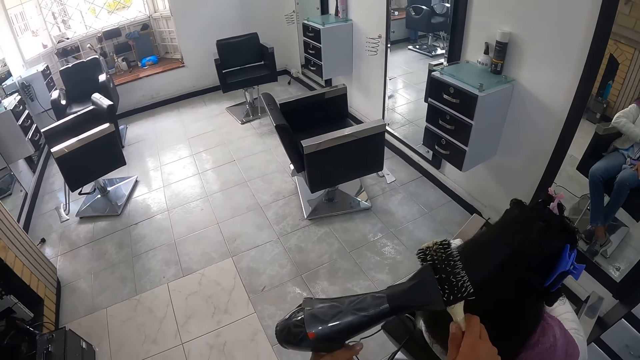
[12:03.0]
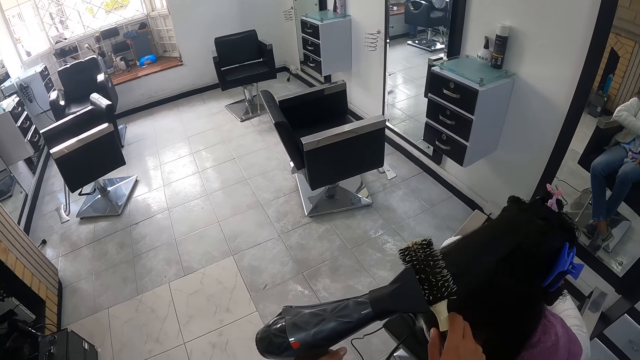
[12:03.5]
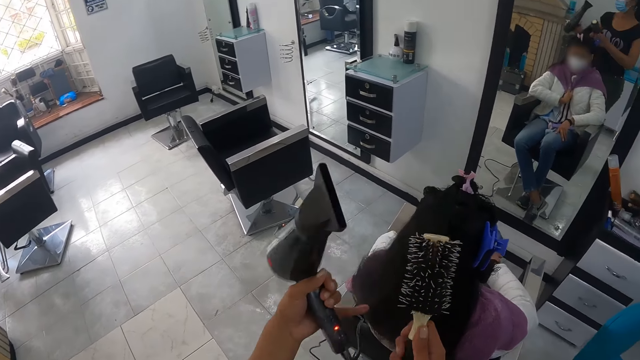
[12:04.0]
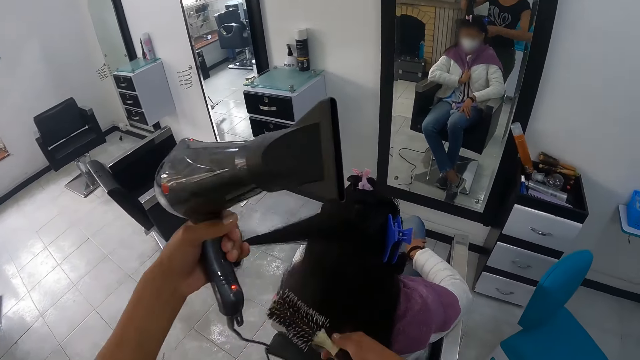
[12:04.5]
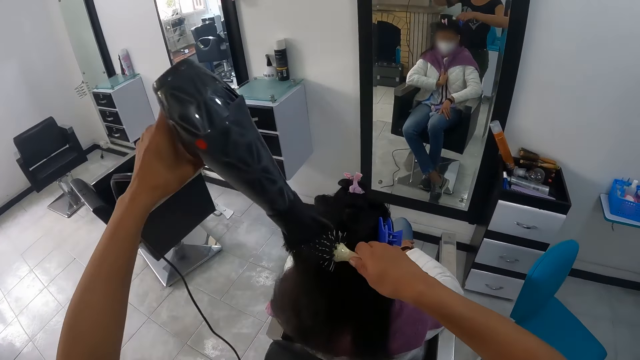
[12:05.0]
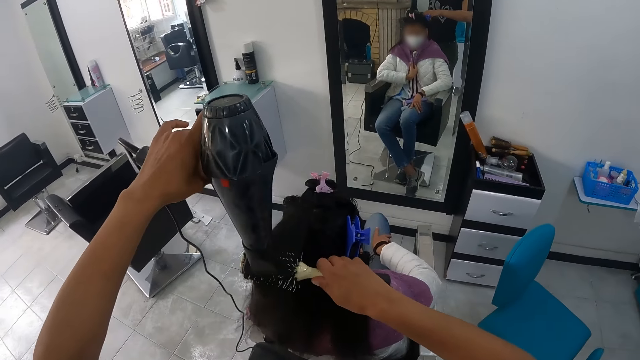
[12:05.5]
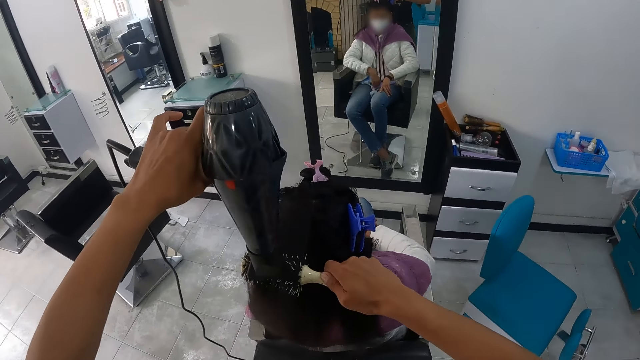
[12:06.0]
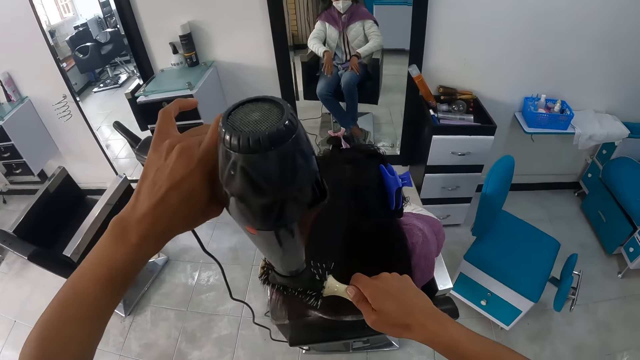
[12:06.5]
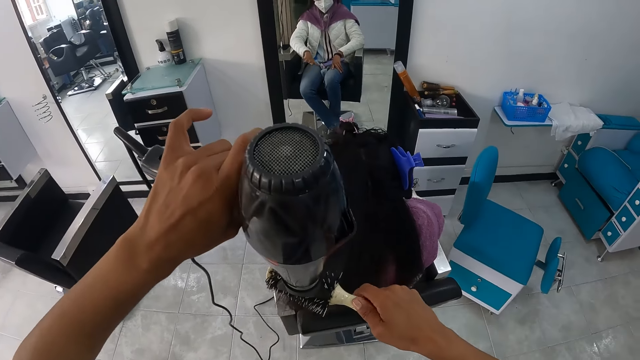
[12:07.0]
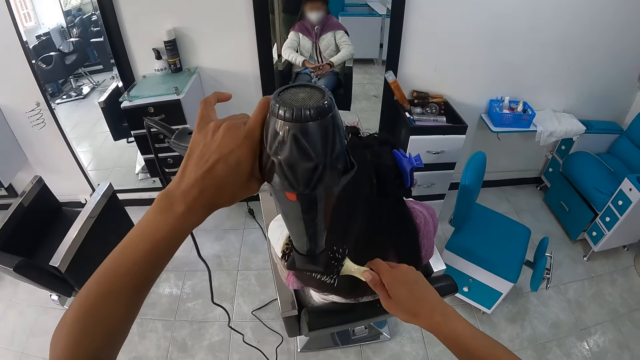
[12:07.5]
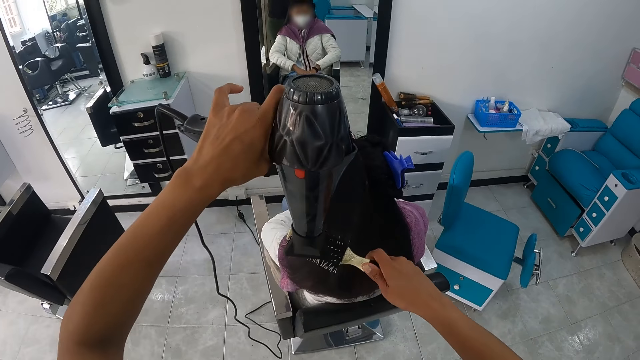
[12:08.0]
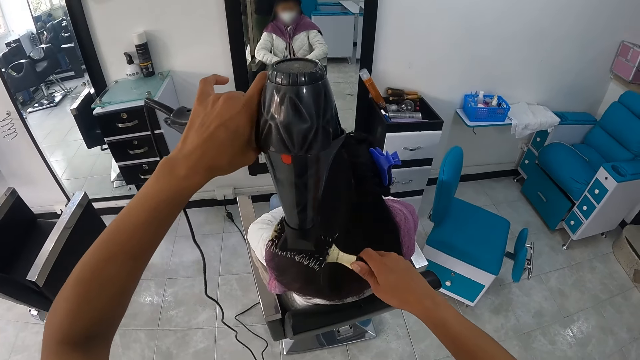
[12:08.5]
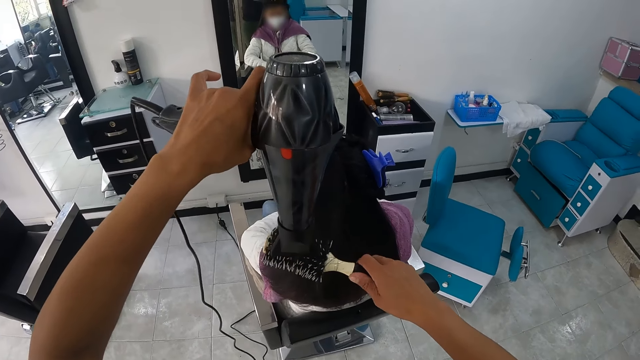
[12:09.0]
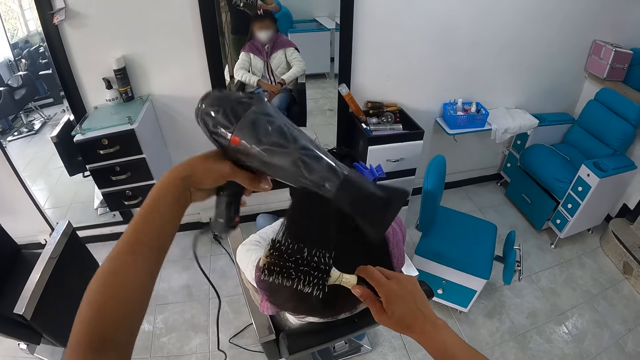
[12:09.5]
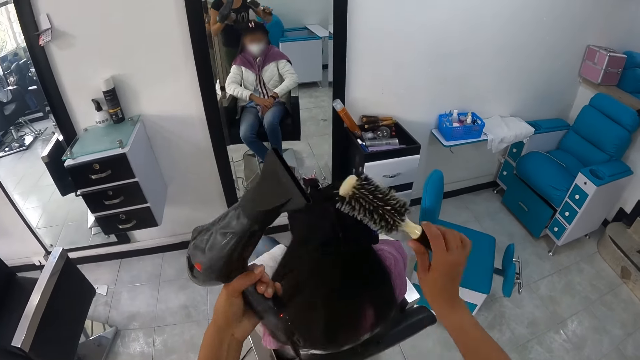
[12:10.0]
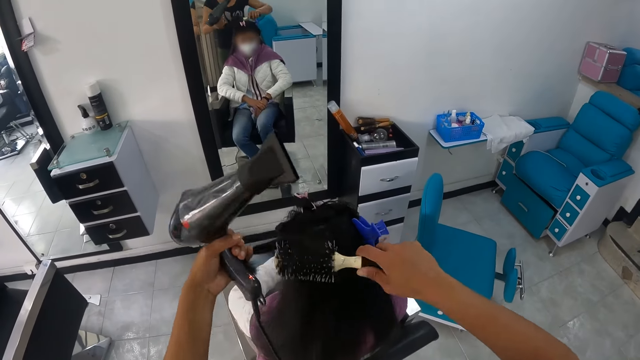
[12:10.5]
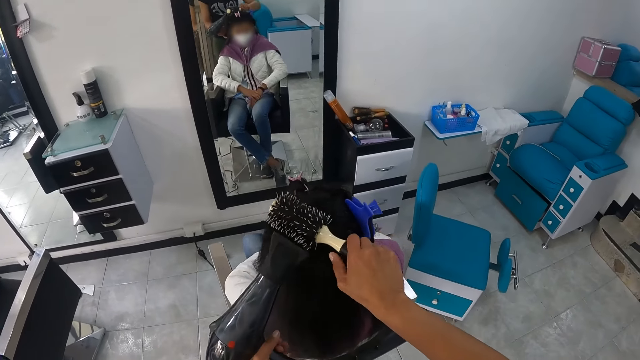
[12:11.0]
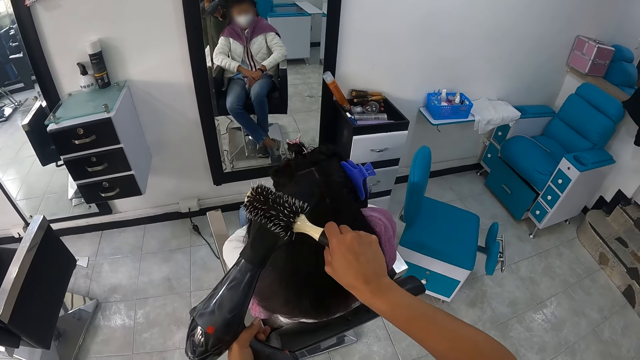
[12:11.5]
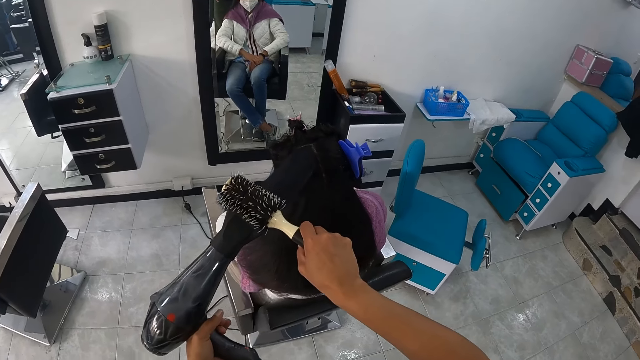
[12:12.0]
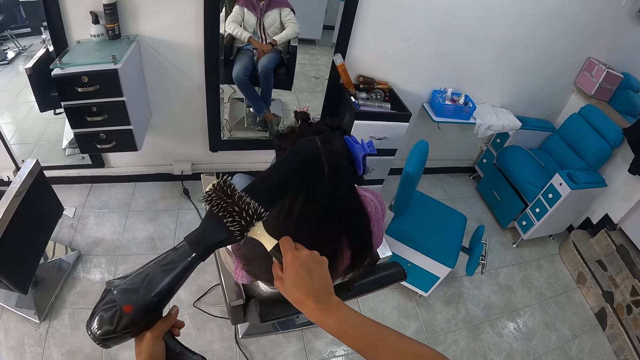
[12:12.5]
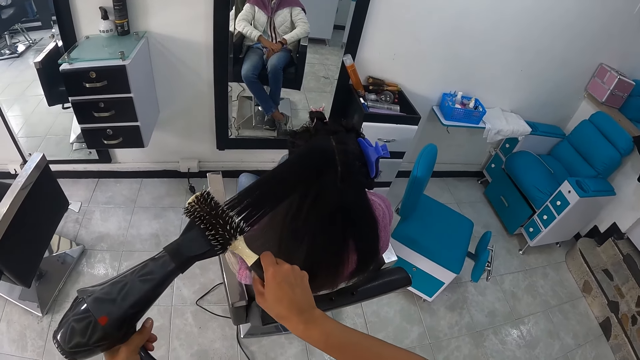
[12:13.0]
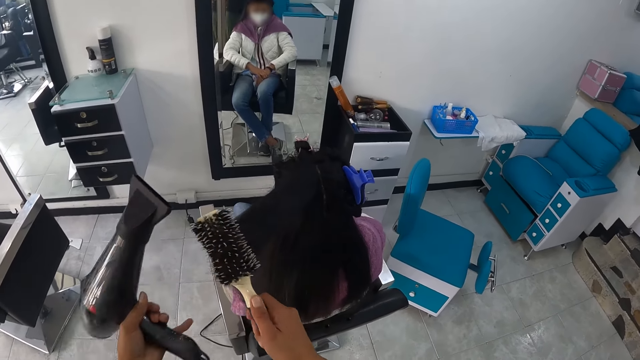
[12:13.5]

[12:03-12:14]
The camera wearer touches a lady's hair with the left hand. They straighten the hair of the lady with a rolling comb brush. They straighten the hair of the lady with a blow dry machine. They touch the lady's hair with the left hand. They straighten the hair of the lady with the rolling comb brush.

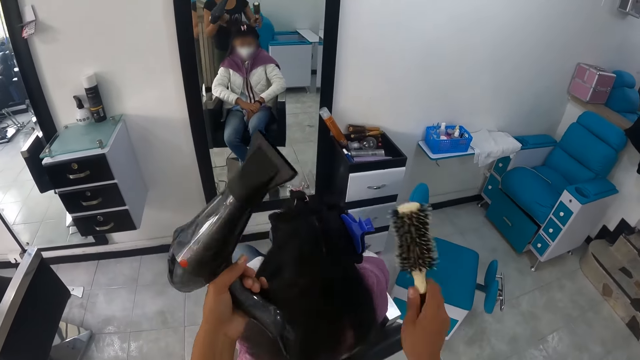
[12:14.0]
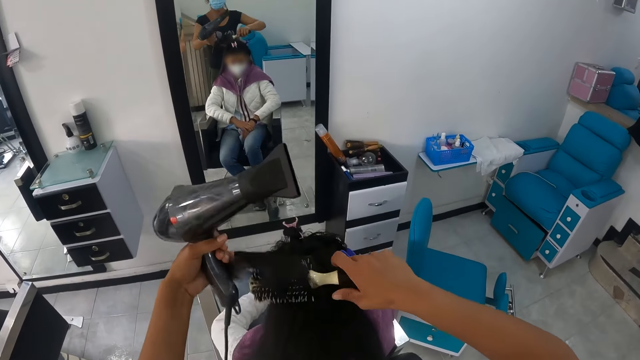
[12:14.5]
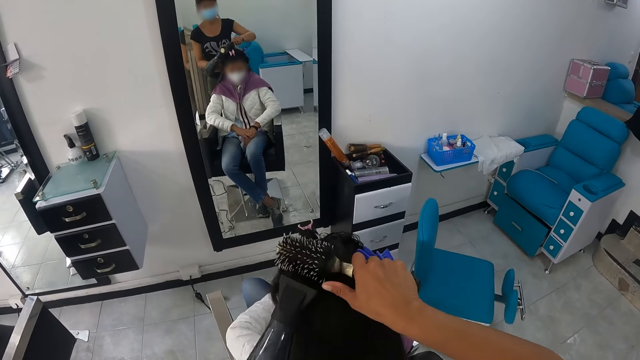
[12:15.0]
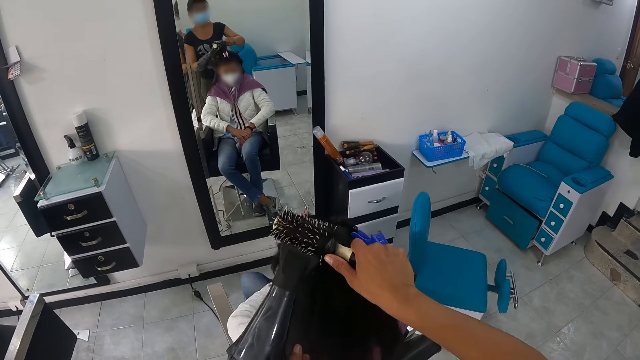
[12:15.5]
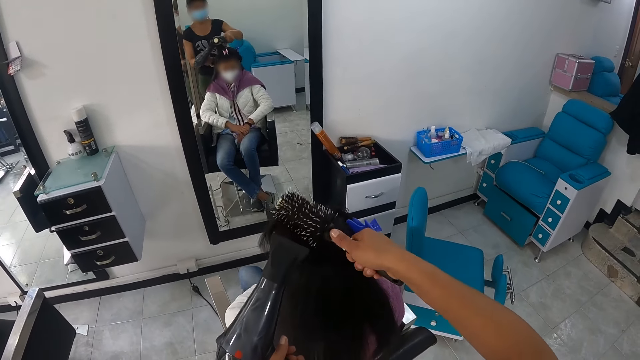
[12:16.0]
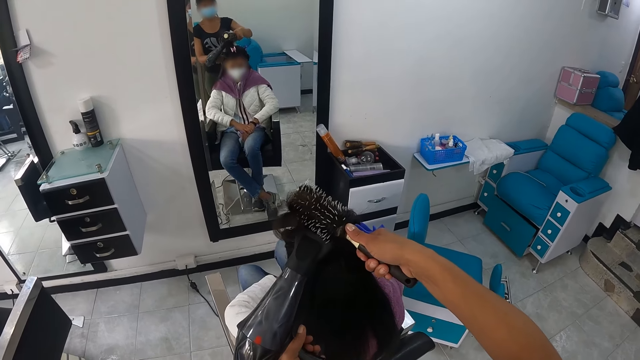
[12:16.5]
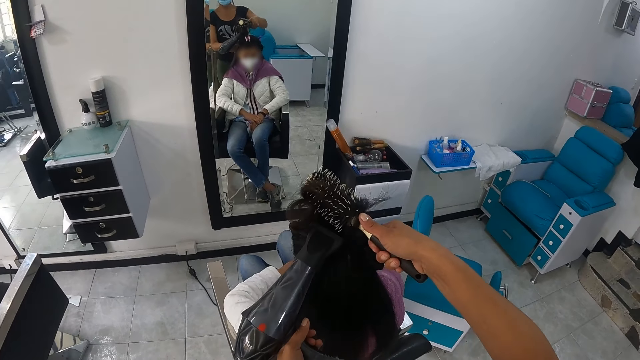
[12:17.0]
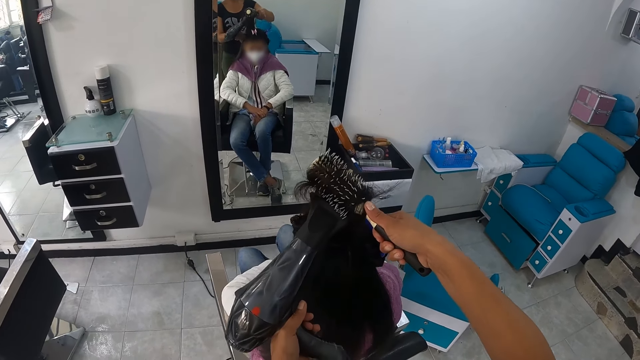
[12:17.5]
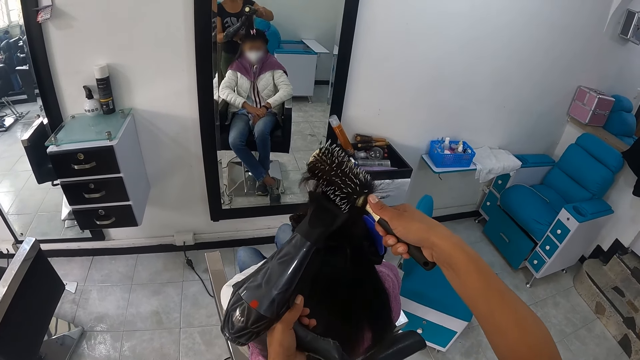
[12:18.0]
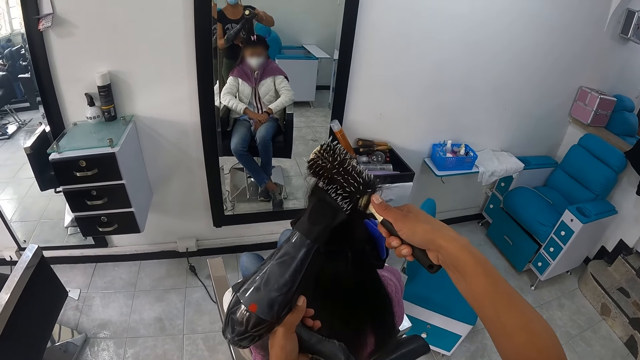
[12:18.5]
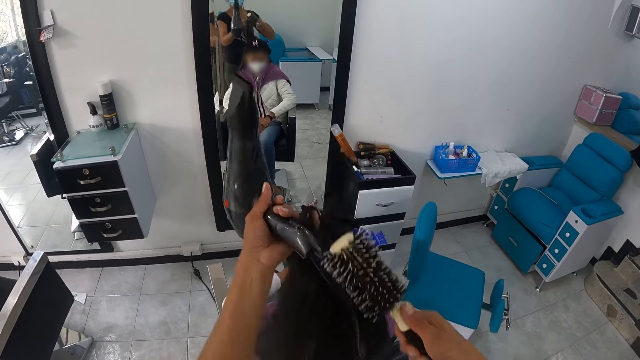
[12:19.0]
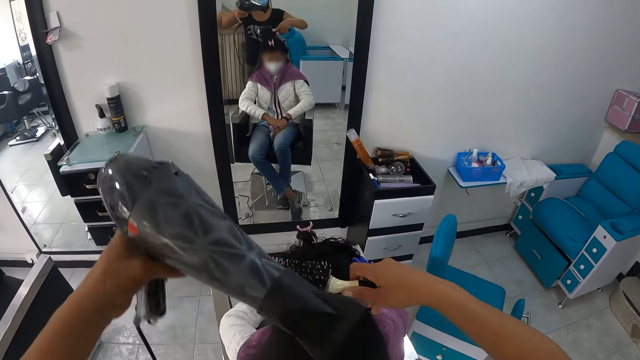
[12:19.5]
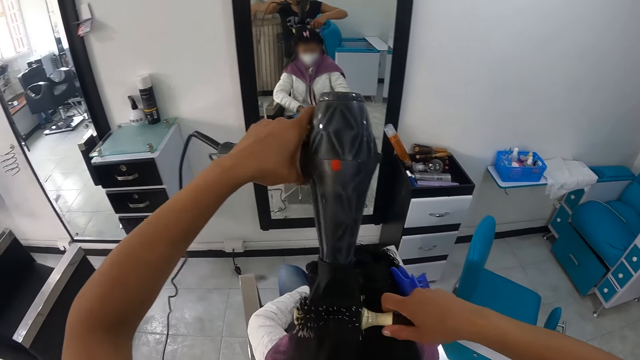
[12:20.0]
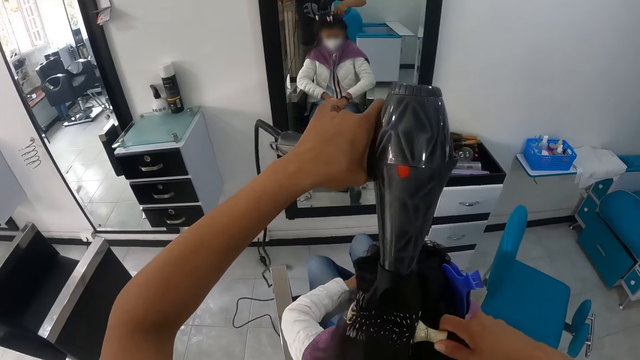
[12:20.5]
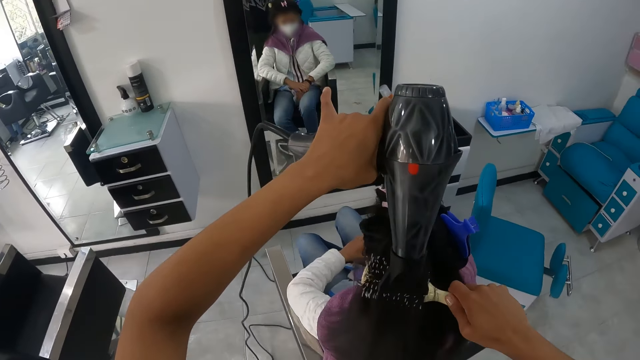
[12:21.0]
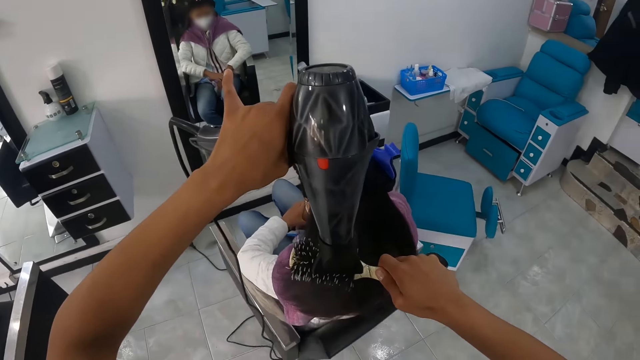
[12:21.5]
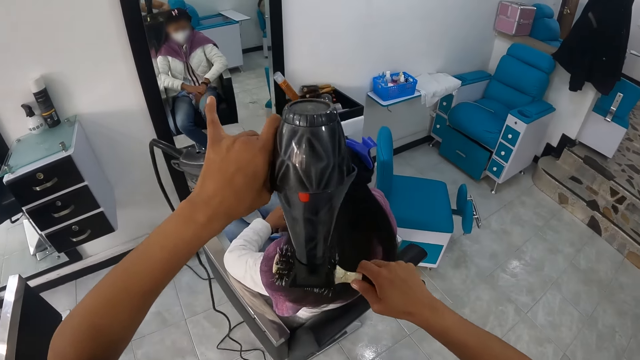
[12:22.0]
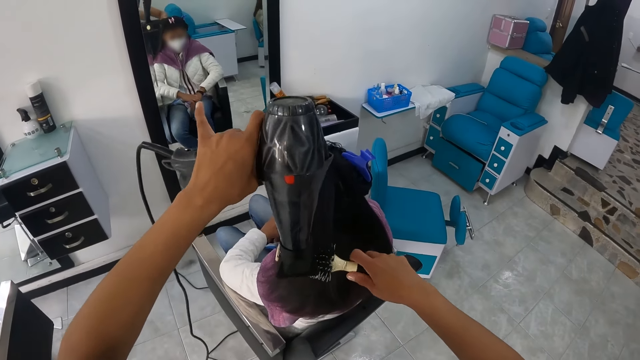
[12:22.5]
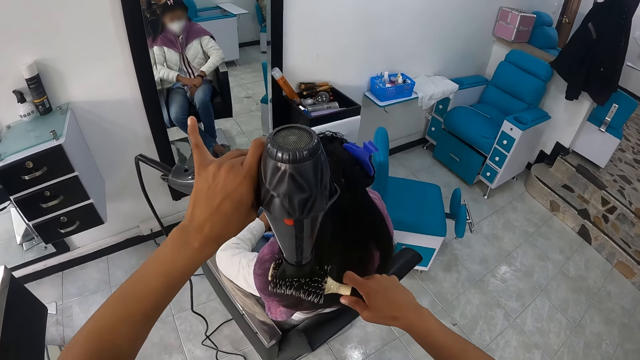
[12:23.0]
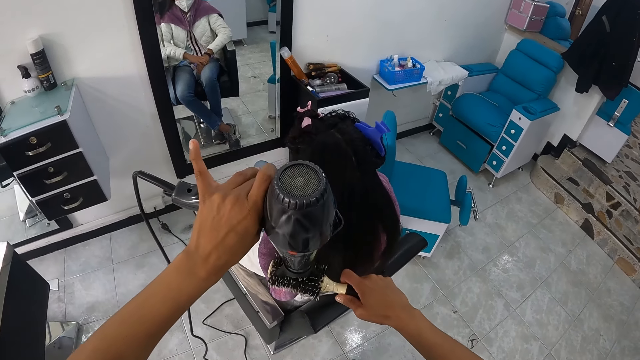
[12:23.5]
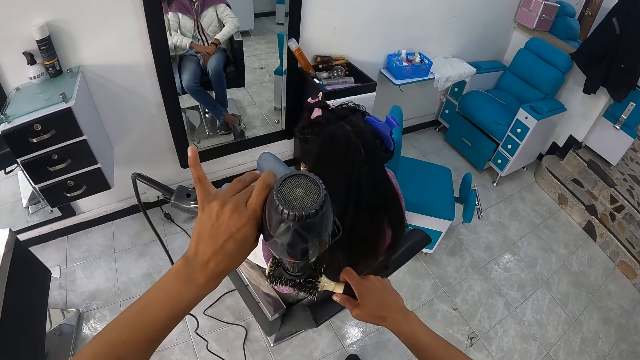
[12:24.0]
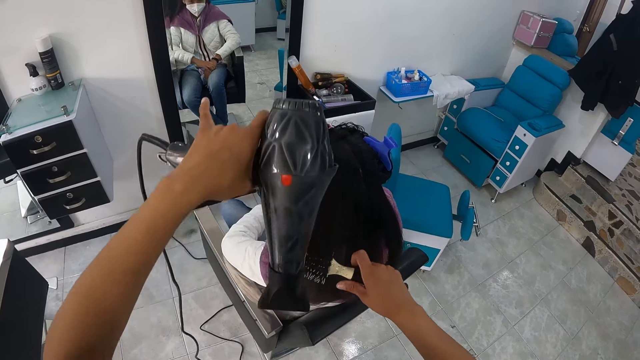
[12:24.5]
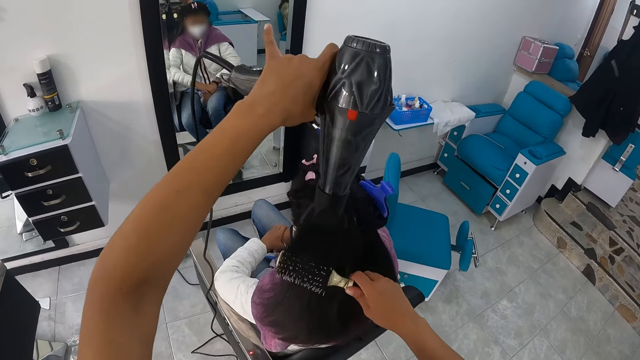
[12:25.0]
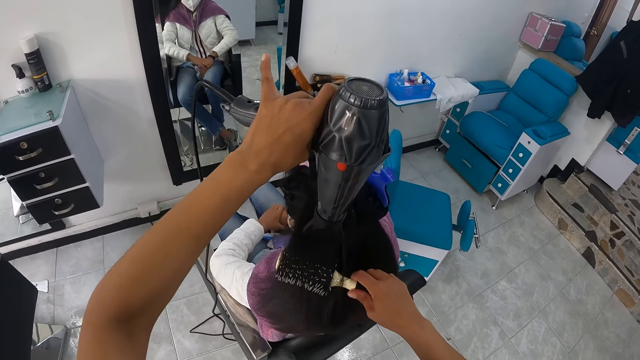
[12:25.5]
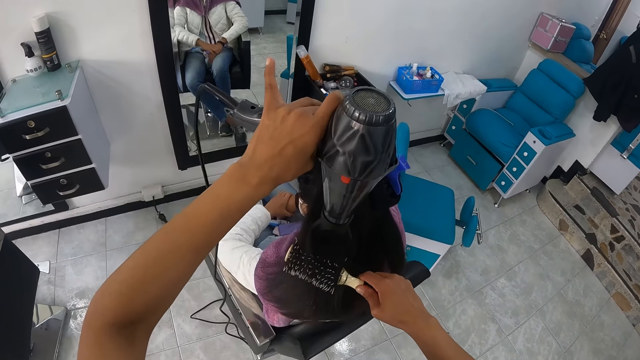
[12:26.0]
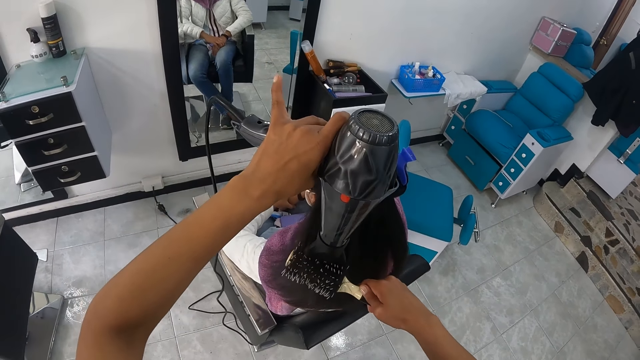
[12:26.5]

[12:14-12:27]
The camera wearer touches a lady's hair with the left hand. They straighten the hair of the lady with a rolling comb brush. They straighten the hair of the lady with a blow dry machine. They touch the lady's hair with the left hand. They straighten the hair of the lady with the rolling comb brush. They straighten the hair of the lady with the blow dry machine.
